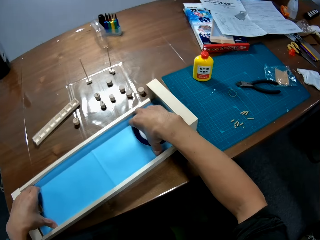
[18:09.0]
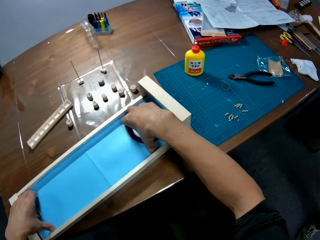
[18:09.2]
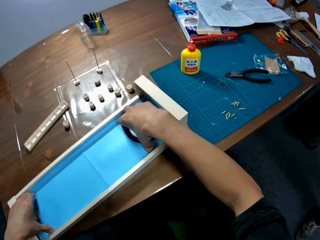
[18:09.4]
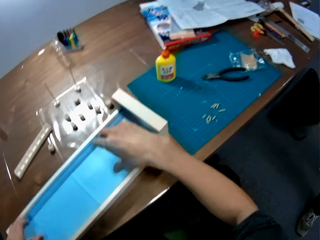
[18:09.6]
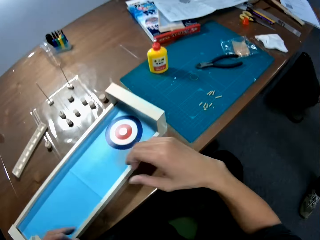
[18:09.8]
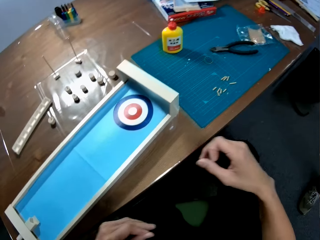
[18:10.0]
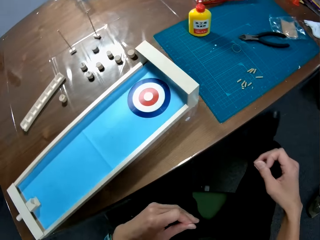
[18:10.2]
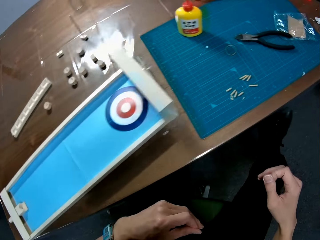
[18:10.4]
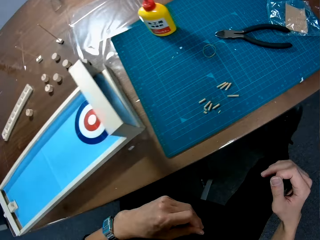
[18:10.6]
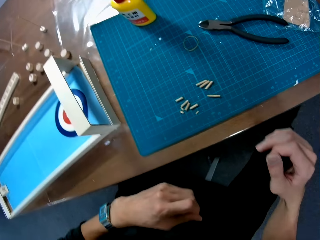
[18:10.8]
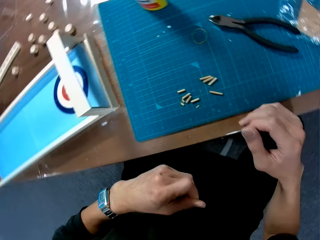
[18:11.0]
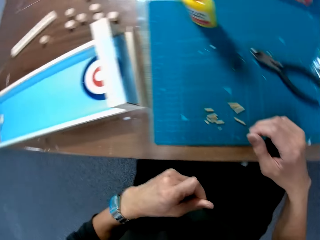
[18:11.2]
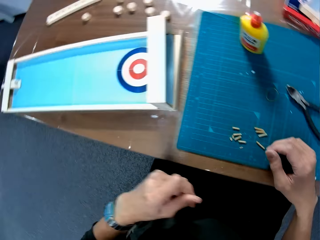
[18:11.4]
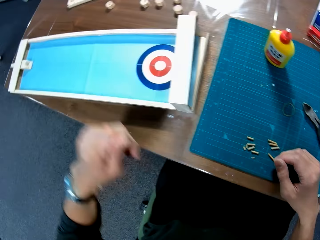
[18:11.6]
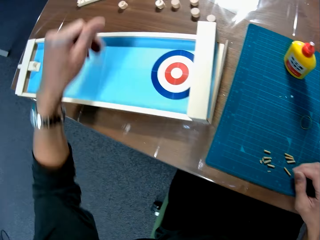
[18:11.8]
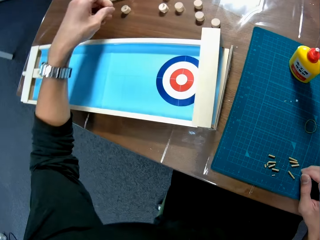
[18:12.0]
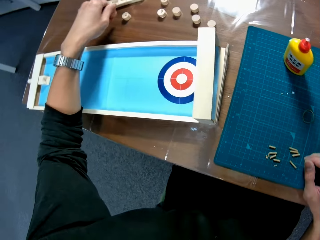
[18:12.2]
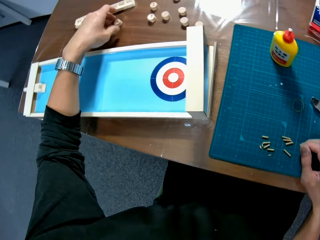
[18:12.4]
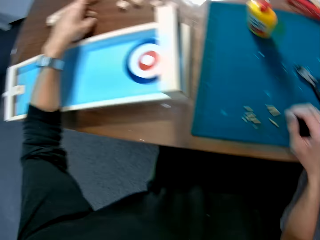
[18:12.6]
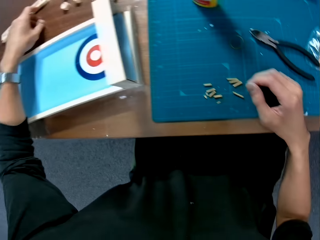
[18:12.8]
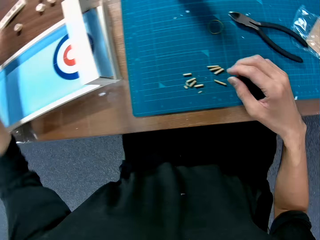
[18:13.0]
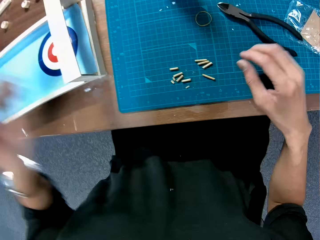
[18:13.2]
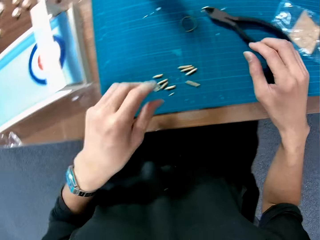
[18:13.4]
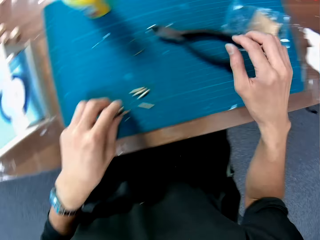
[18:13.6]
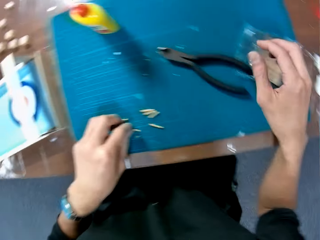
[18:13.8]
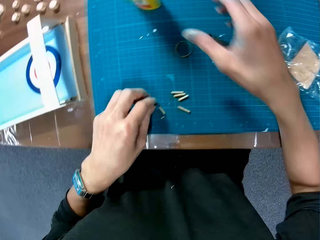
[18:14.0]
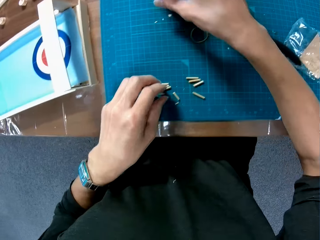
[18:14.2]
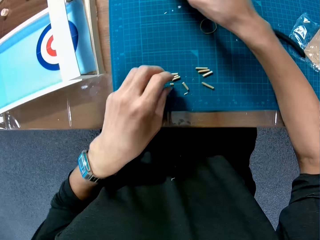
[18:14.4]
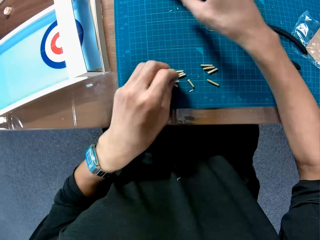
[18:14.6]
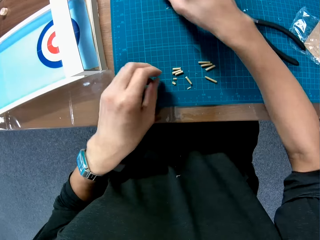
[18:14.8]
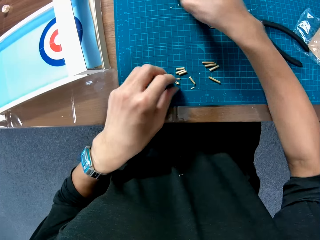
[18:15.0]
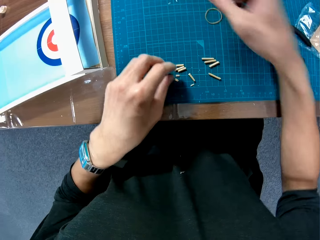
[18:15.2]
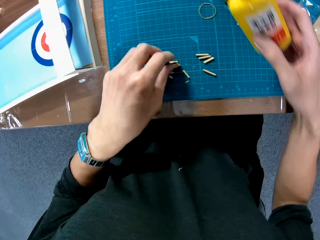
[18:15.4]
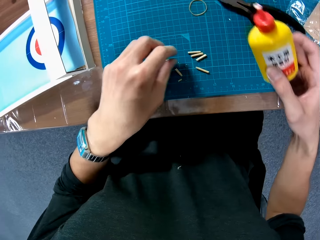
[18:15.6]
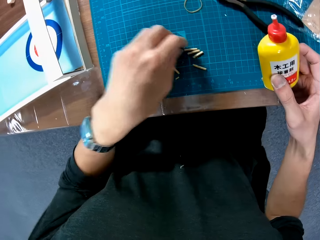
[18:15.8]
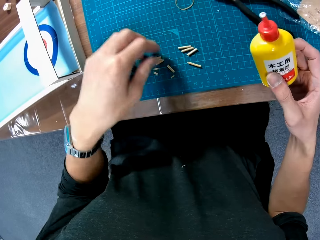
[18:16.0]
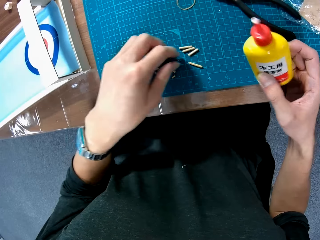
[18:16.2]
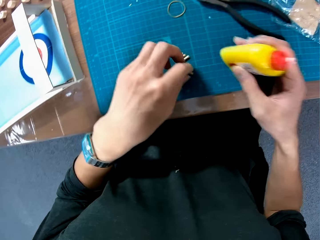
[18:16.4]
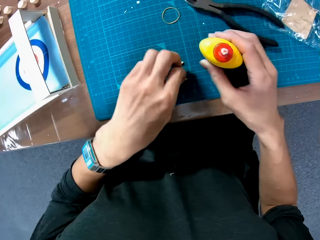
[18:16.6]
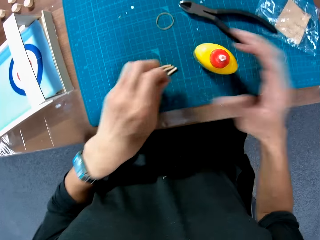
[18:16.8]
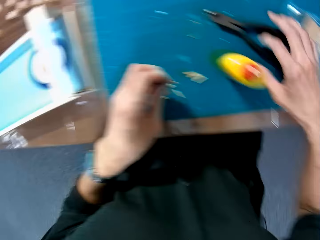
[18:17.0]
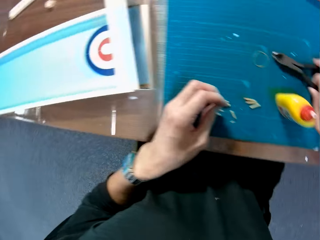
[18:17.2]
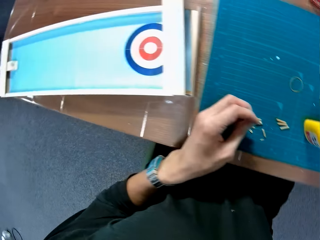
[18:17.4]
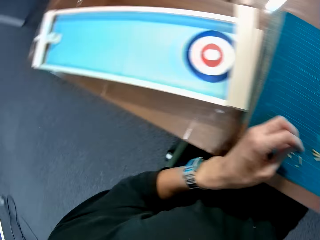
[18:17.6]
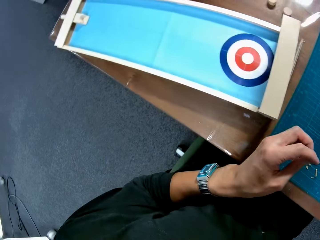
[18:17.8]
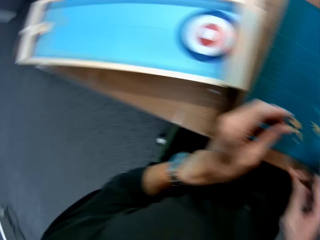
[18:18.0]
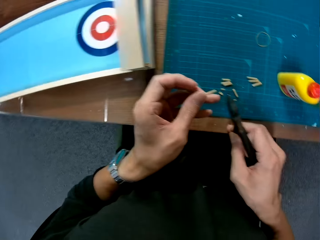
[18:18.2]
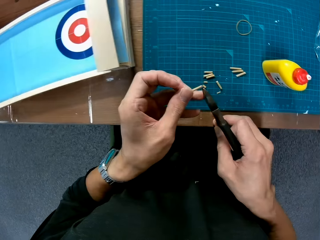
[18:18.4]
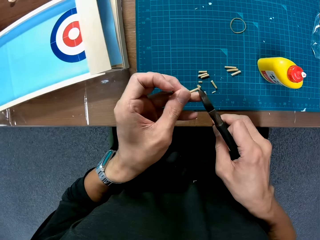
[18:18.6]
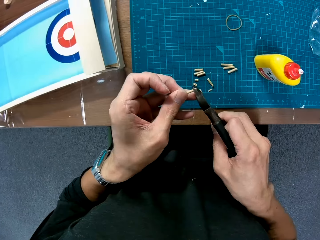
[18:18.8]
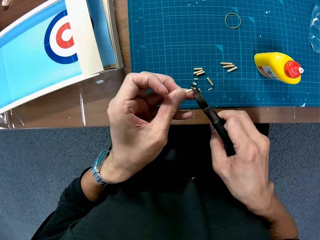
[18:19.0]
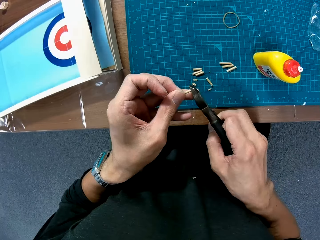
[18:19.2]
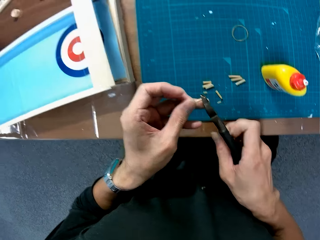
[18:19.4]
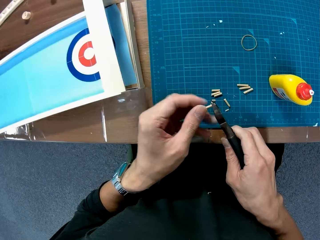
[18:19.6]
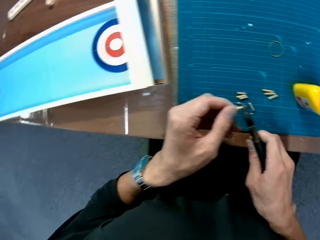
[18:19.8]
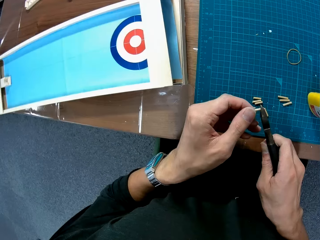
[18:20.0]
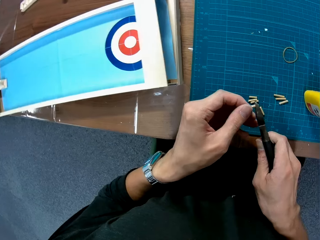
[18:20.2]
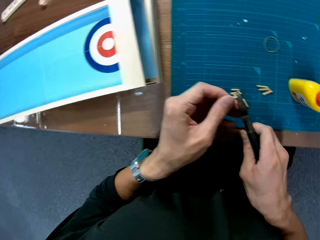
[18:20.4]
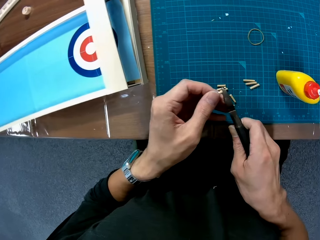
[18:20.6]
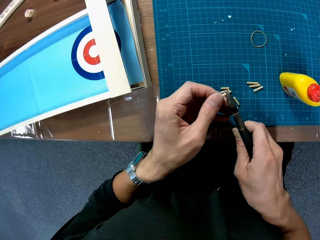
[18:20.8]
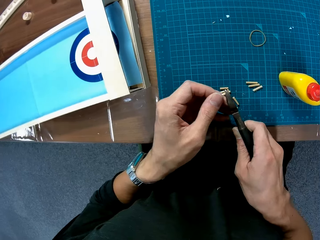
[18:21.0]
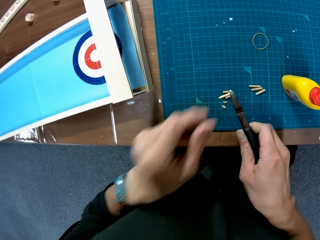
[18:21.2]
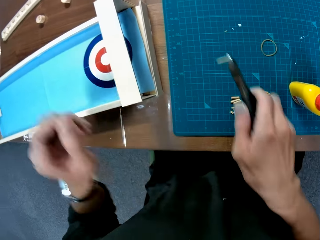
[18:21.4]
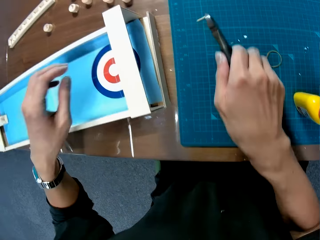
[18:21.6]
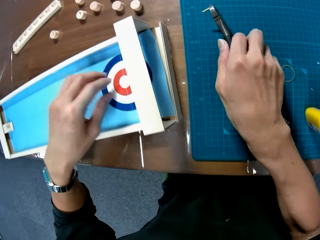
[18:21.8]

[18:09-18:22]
The camera wearer talks to a man. The camera wearer picks up a glue. They pick up a screw. They place the glue on the mat. They pick up pliers from the mat. They hold the screw with the pliers. They place the stick on the pliers.

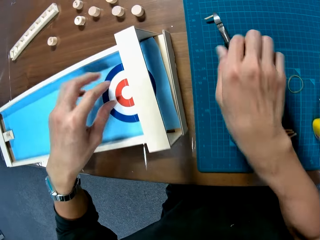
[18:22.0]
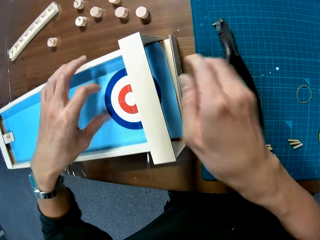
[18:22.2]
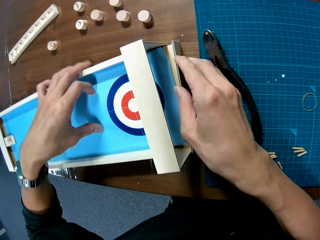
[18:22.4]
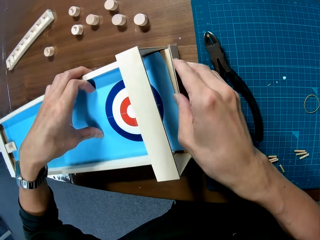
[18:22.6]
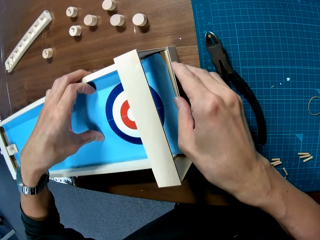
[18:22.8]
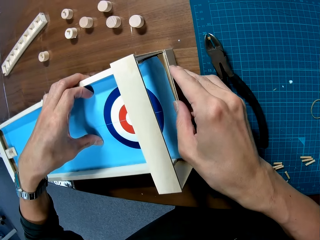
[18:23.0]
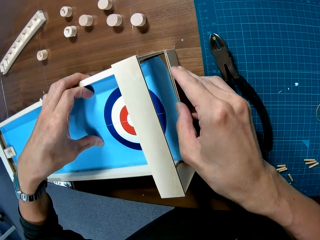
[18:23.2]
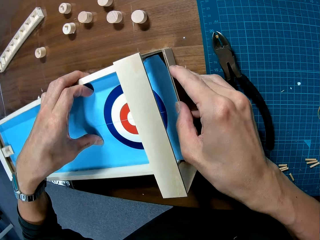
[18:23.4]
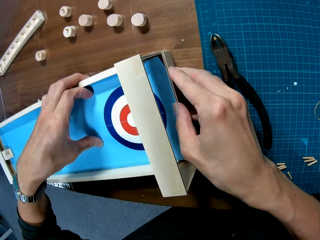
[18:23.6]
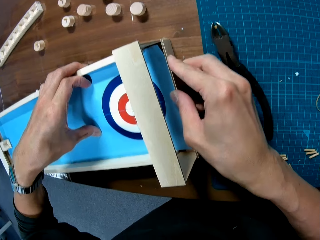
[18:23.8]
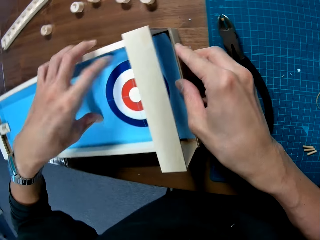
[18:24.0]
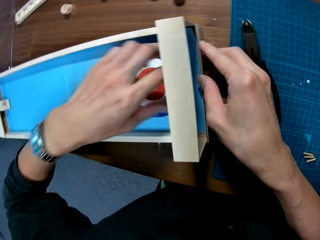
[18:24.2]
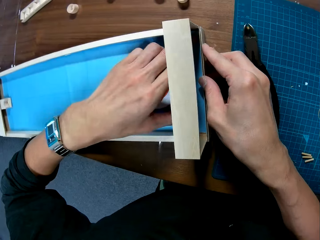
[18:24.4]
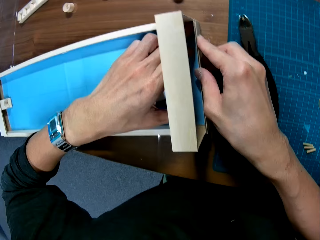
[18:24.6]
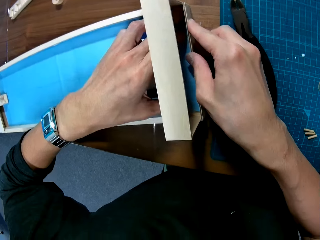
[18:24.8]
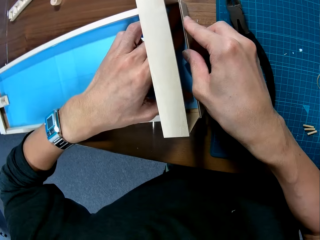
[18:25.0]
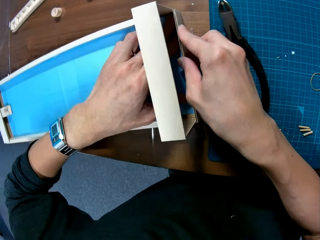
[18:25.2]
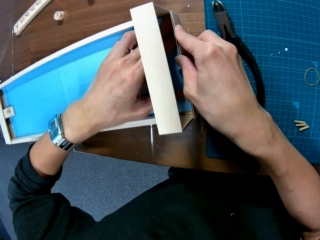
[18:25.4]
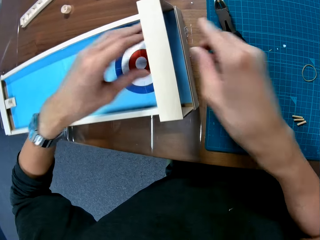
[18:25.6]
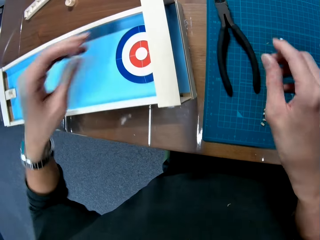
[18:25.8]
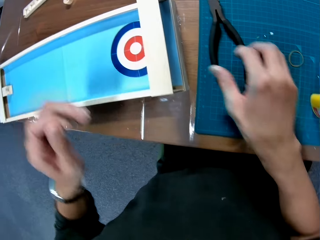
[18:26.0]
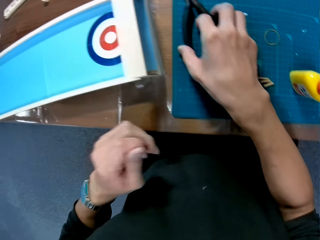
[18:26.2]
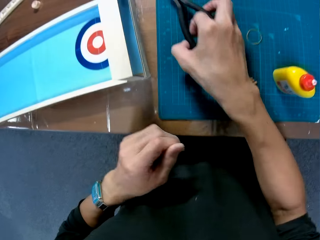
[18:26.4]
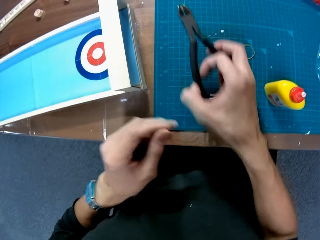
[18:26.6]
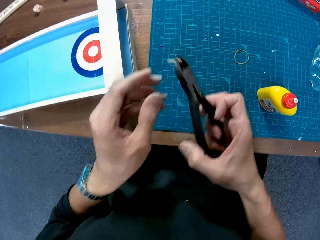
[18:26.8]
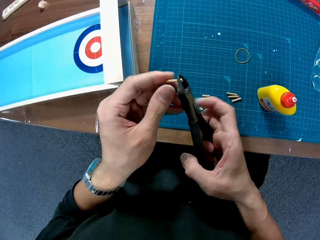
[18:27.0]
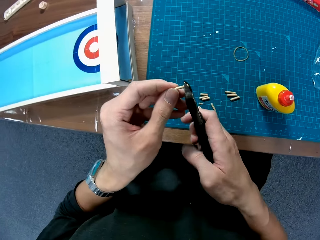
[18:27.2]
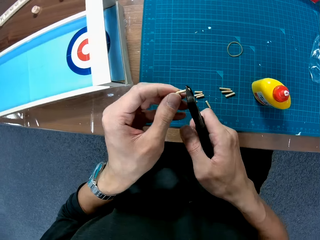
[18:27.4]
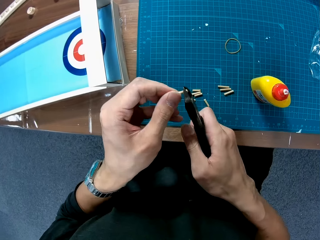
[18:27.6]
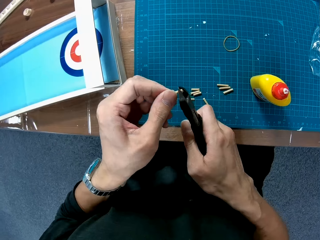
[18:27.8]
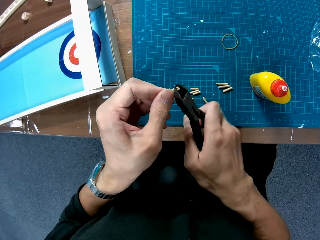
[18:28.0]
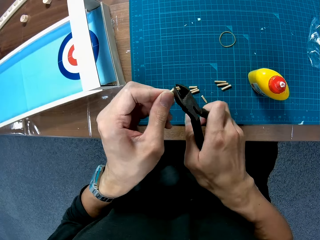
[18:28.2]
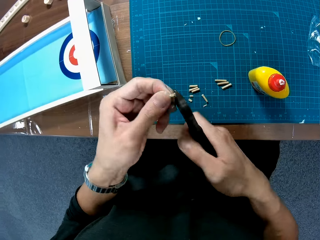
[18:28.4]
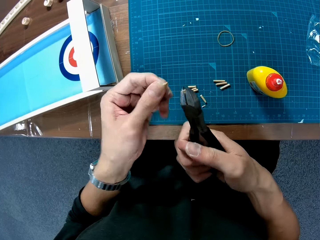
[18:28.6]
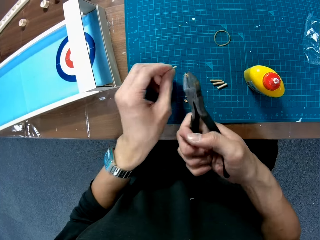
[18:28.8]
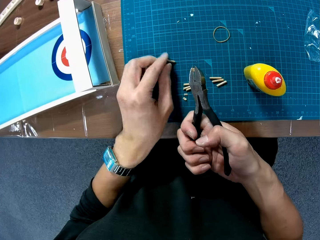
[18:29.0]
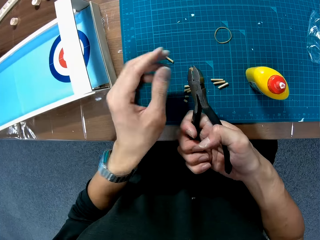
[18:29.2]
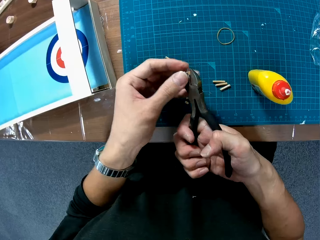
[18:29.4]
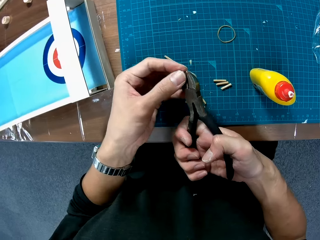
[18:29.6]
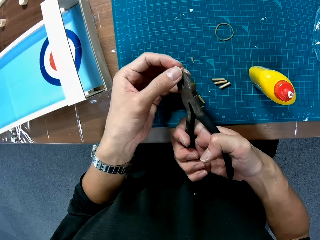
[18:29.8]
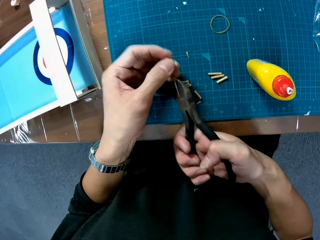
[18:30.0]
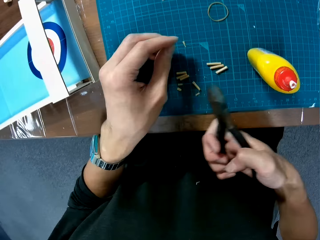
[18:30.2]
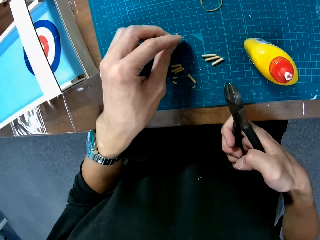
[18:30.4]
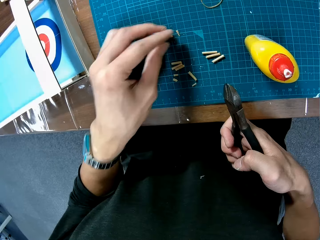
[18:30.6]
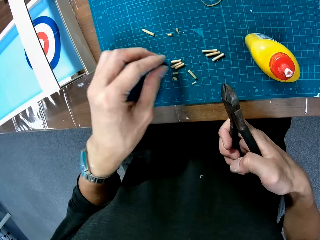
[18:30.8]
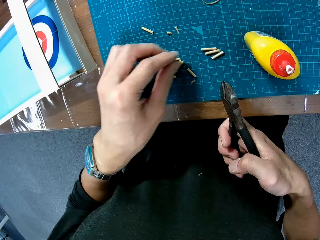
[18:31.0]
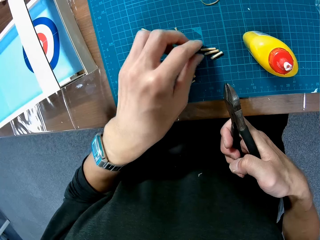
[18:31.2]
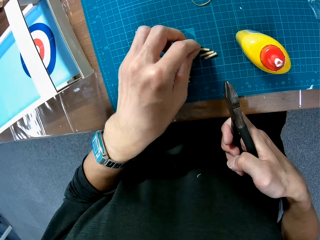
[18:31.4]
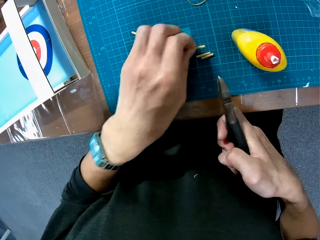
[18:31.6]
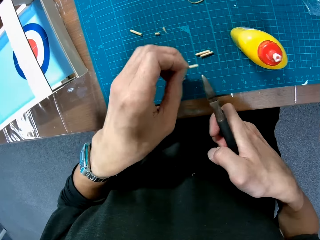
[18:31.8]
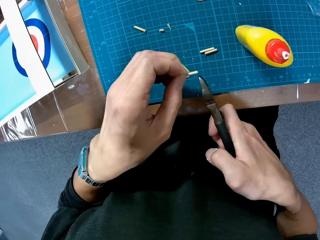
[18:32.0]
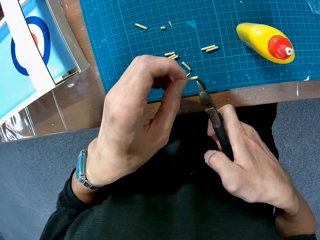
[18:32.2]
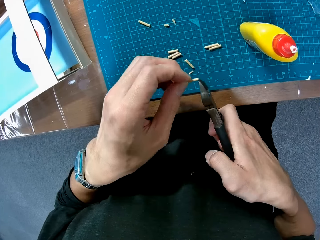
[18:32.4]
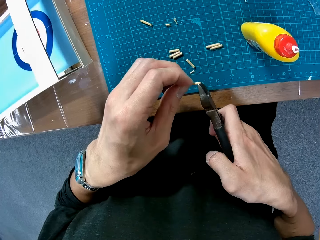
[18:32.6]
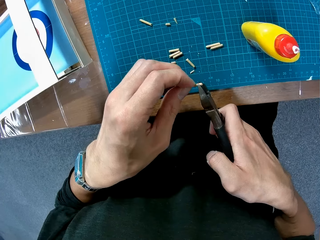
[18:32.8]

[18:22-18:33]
The camera wearer places the pliers on the mat. They attach a piece to the box. They hold the curling game board. They pick the pliers from the mat. They break the screw with the pliers. They cut the stick. They place the cut off stick on the mat. They remove the other piece from the pliers. They place the stick on the mat. They pick a stick from the mat.
